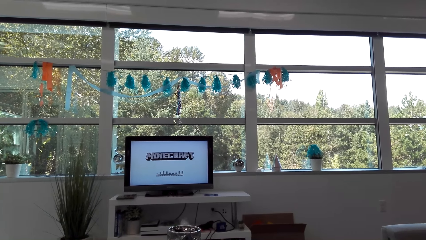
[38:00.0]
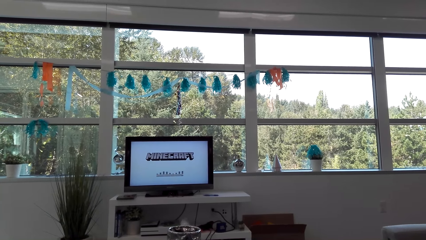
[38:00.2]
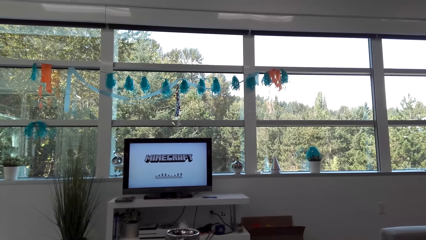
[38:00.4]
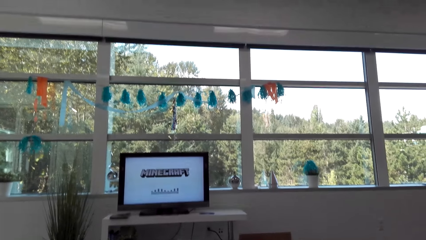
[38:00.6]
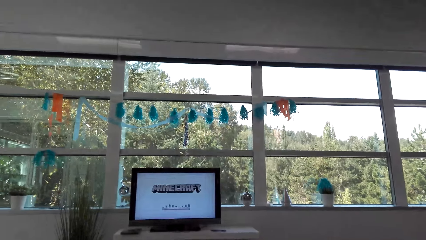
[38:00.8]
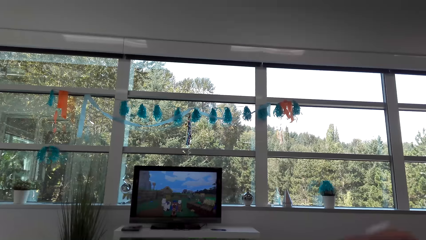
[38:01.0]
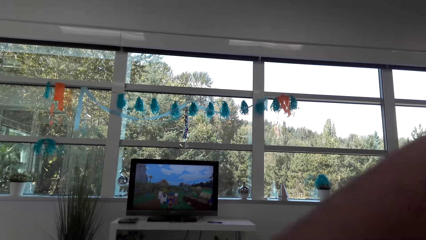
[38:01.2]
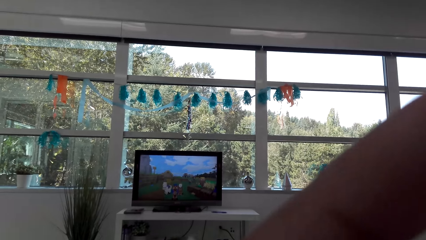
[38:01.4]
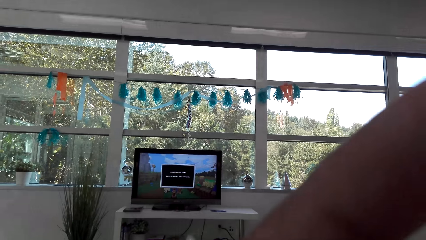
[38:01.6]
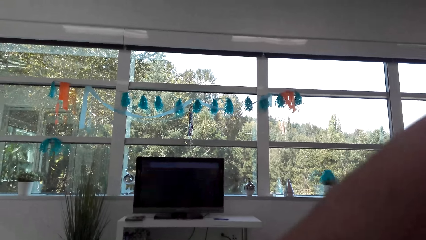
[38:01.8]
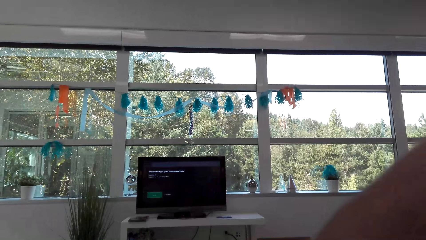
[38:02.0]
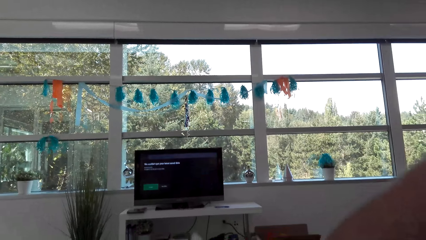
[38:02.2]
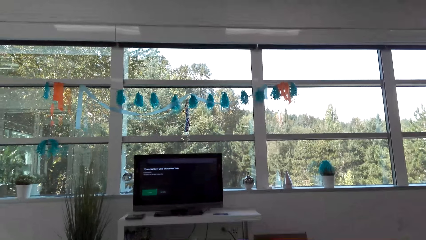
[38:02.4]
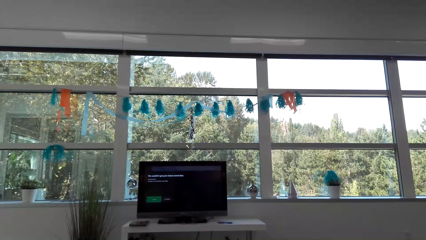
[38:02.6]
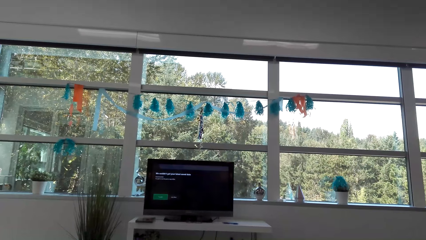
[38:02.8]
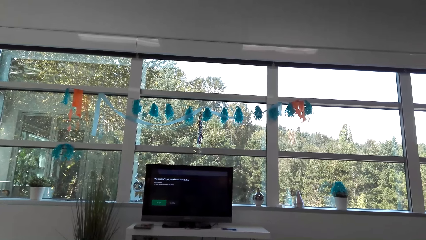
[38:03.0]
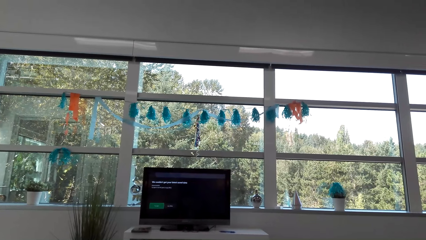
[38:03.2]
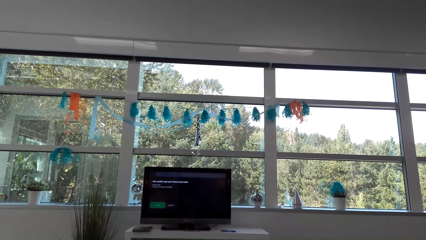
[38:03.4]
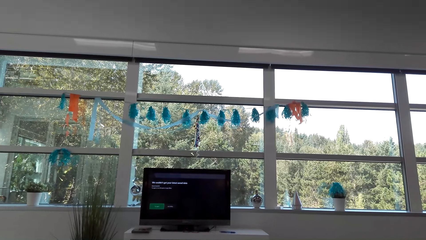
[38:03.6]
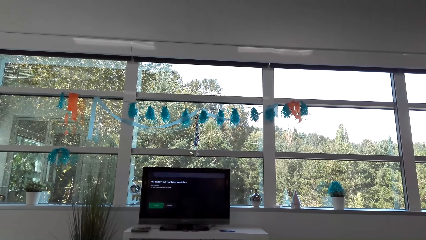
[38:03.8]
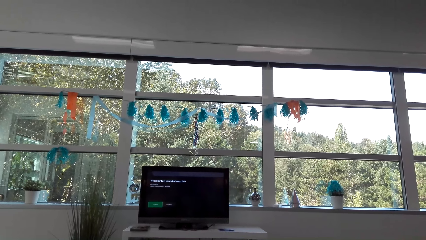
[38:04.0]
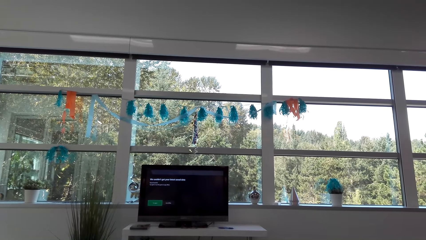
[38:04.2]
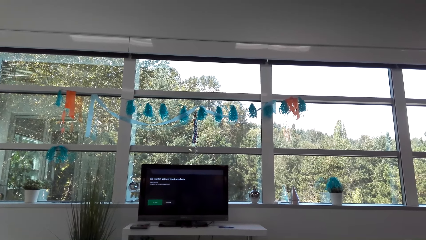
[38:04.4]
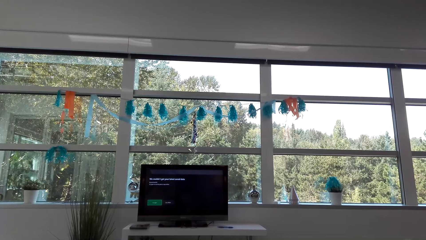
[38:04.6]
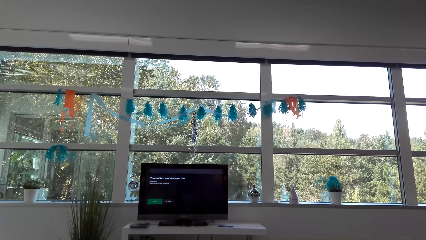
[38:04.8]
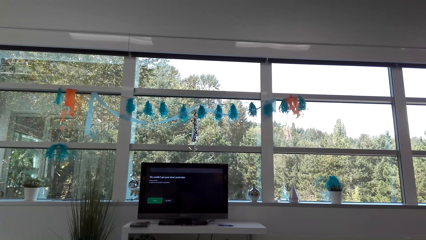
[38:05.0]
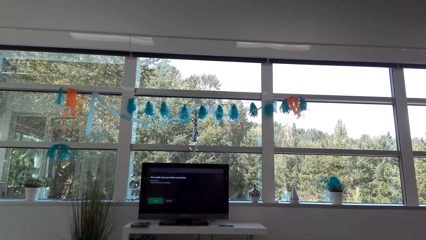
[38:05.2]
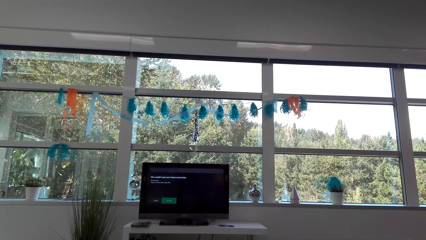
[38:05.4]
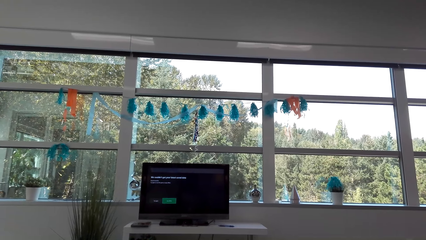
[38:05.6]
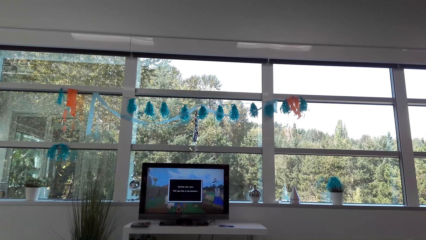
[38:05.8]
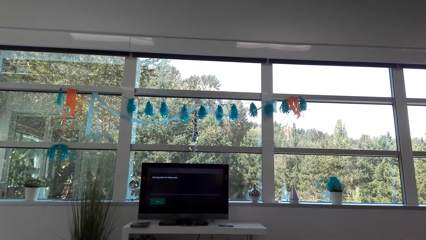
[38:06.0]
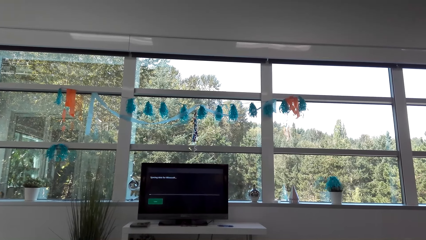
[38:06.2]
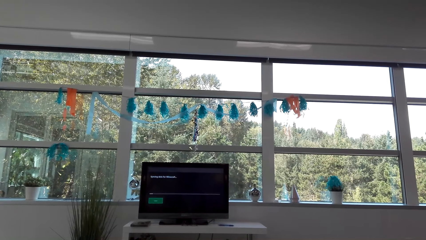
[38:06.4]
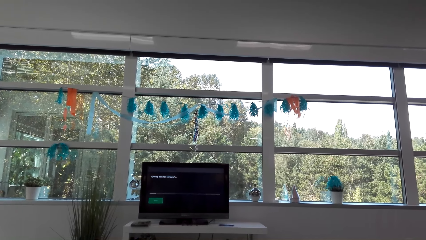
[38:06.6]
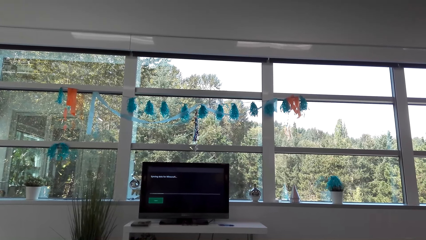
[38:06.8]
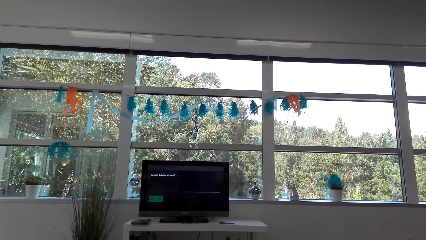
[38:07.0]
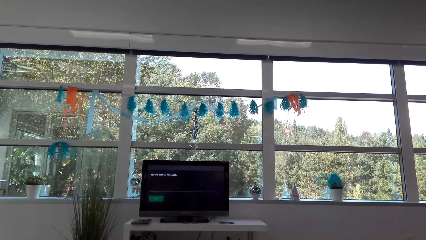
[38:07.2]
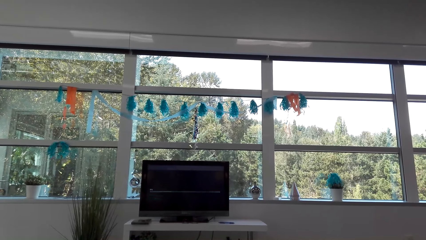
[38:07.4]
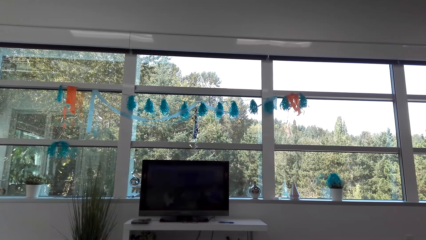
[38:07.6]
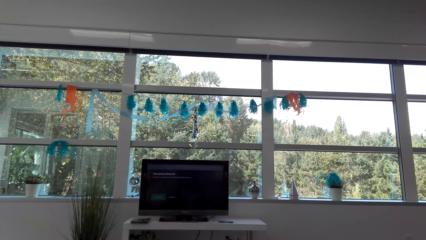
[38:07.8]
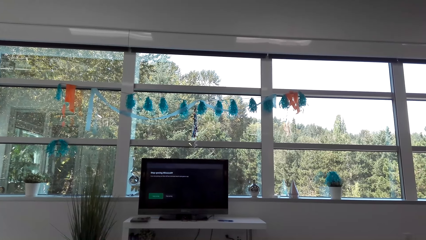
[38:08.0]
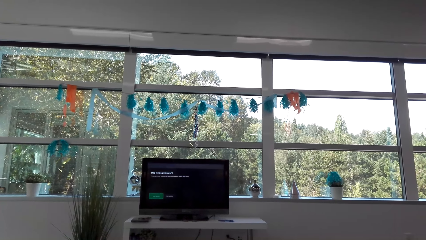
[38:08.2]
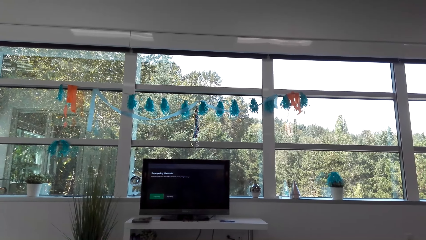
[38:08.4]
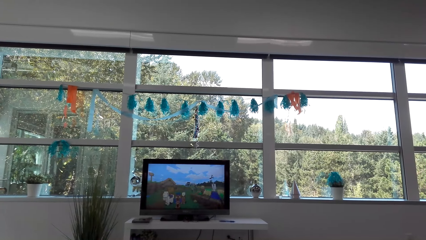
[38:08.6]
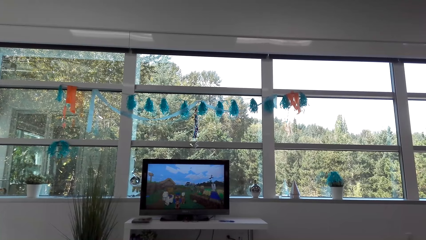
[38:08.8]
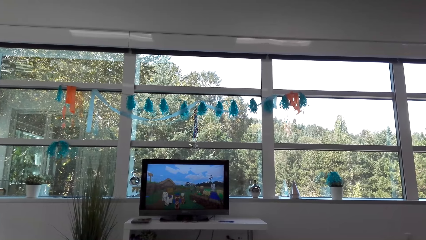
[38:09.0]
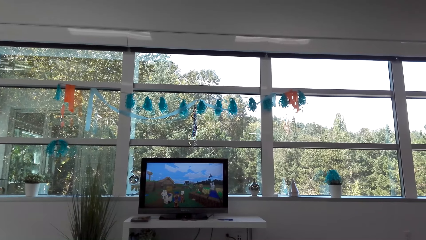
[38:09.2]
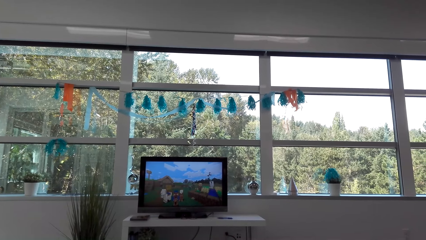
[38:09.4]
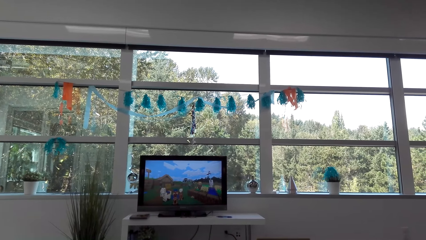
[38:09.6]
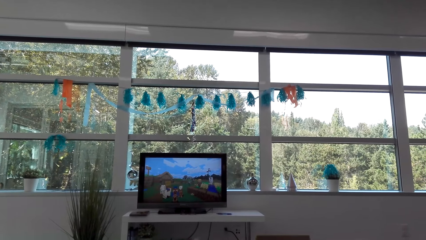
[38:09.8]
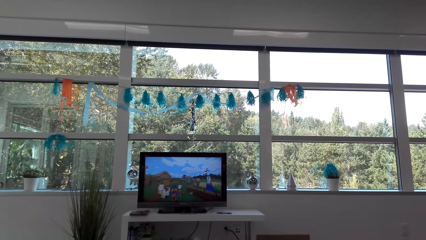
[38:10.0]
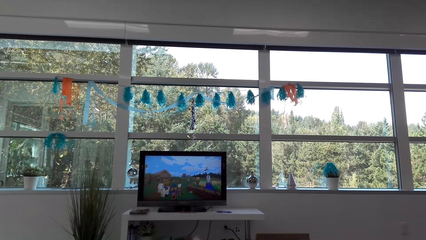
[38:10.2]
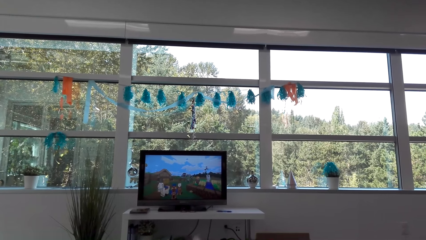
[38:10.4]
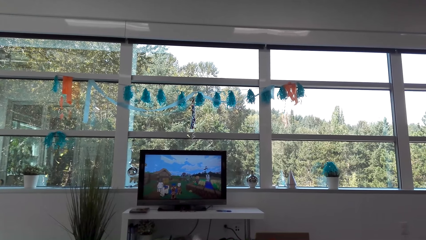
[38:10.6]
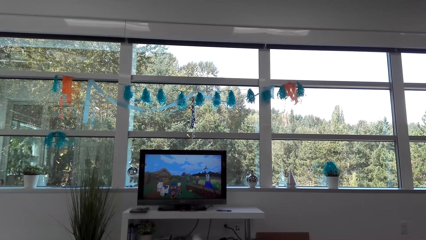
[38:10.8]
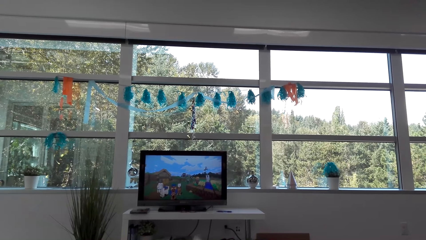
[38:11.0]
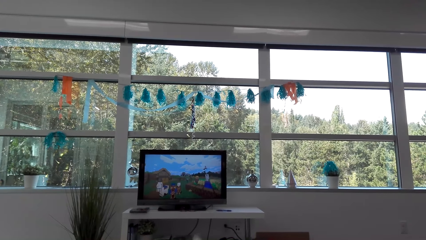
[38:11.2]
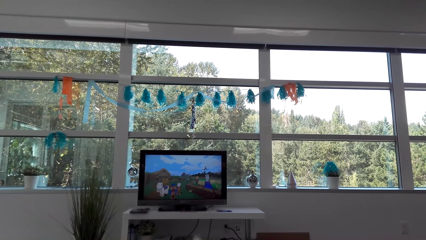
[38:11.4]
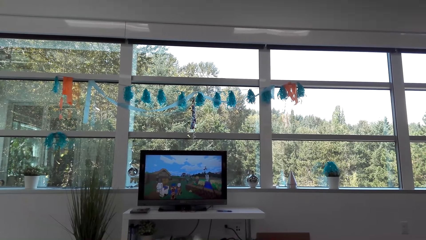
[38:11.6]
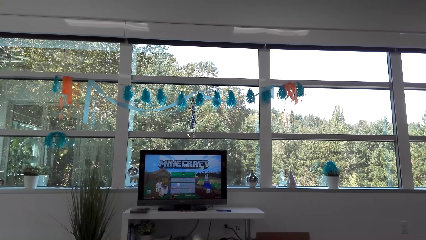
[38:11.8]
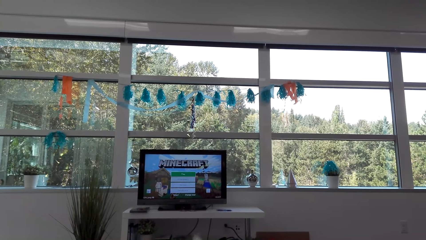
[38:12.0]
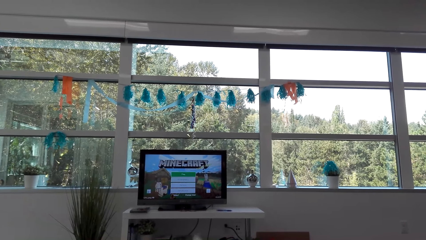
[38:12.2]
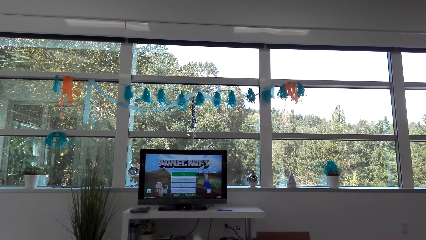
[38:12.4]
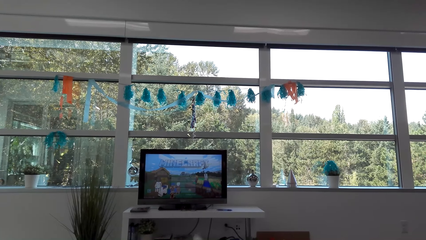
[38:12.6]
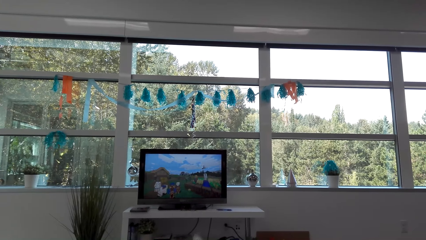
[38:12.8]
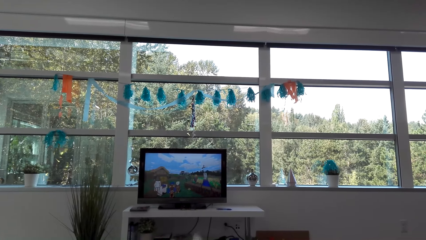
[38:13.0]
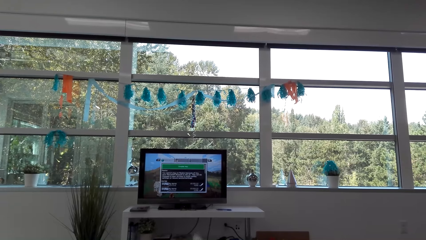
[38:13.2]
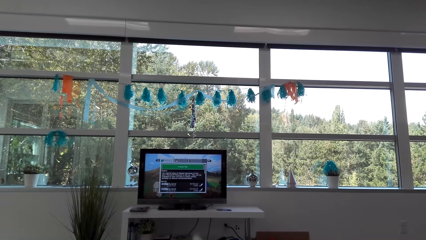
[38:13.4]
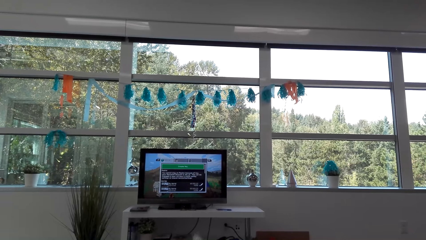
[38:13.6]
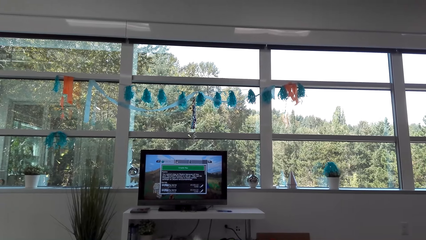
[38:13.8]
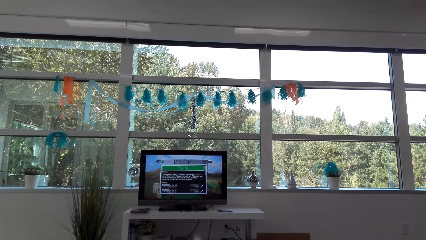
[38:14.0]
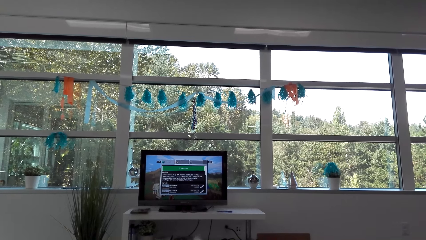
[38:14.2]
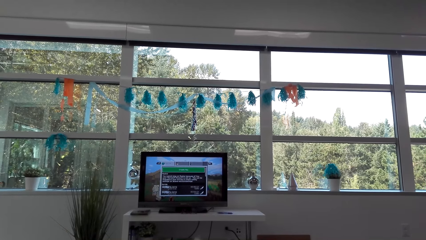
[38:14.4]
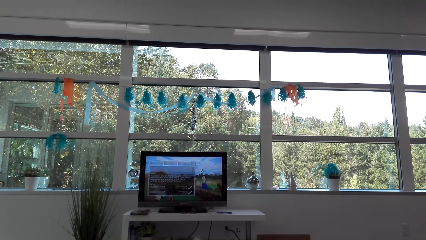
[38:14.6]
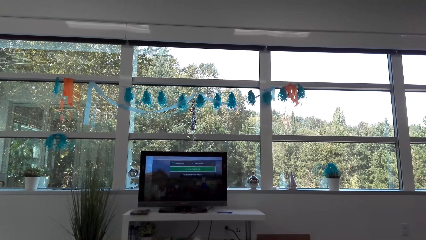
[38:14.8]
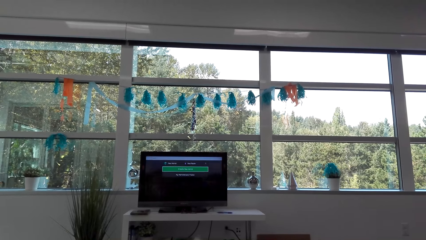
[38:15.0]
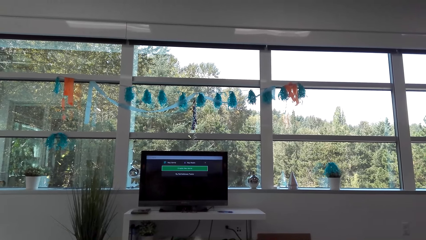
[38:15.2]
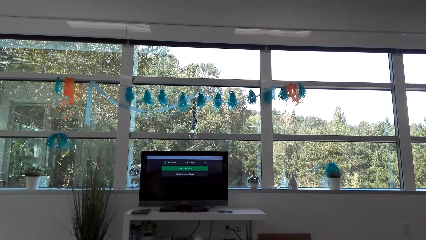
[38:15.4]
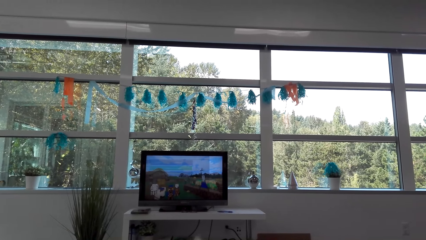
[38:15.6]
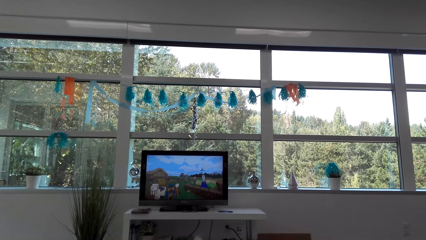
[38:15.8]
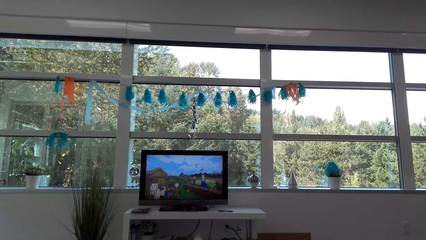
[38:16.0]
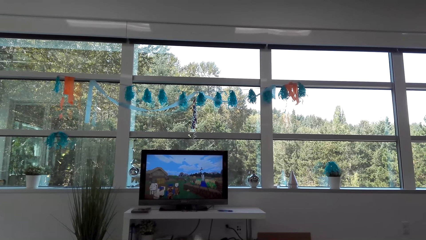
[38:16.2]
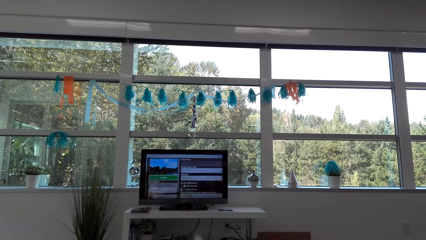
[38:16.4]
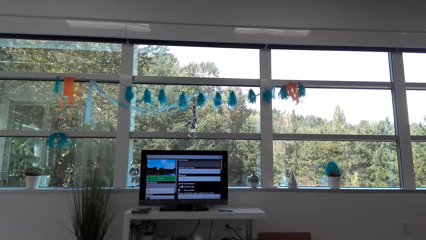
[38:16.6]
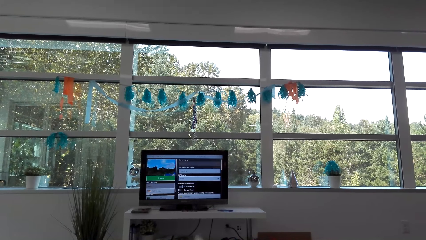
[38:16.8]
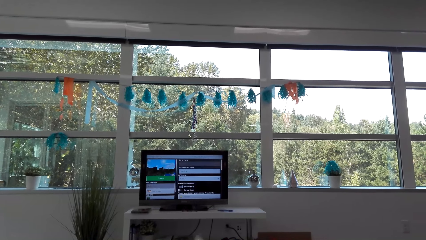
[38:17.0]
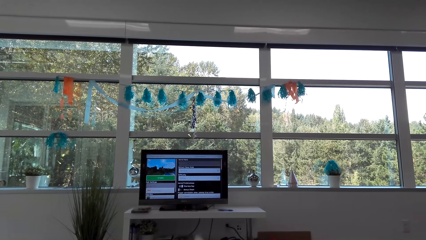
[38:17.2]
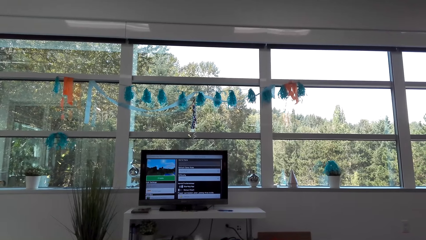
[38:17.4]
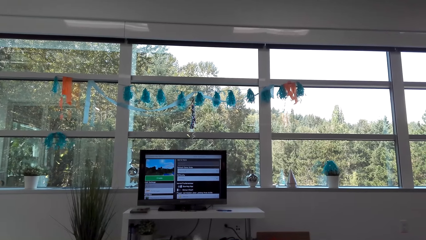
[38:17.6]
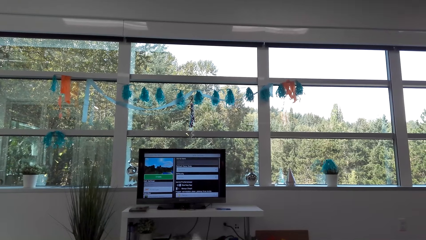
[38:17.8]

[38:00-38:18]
The camera wearer lifts up the hand. They watch television. They play a video game.
